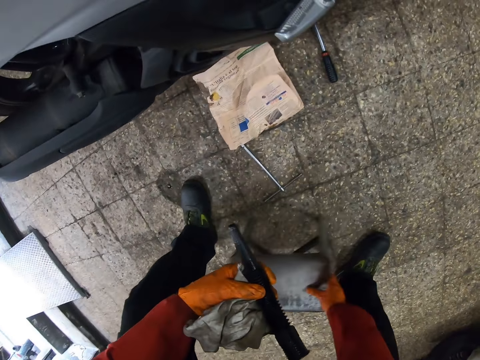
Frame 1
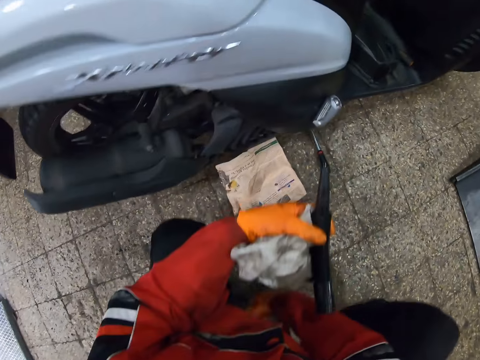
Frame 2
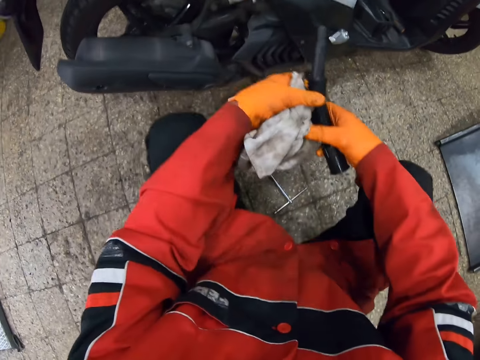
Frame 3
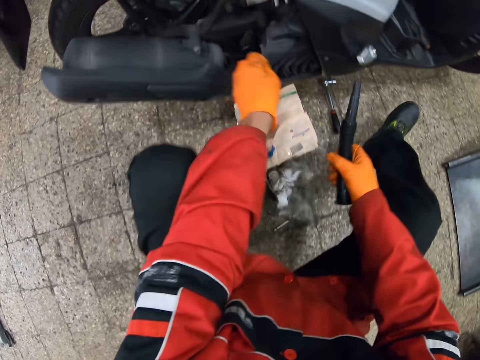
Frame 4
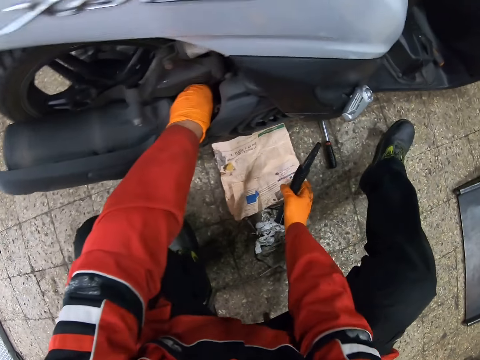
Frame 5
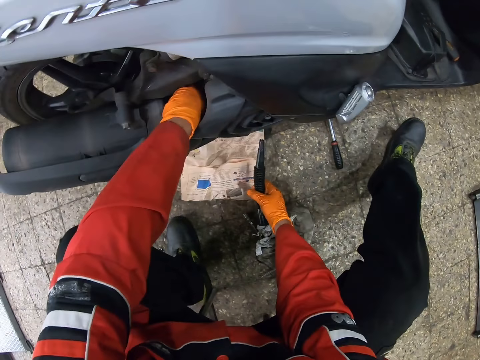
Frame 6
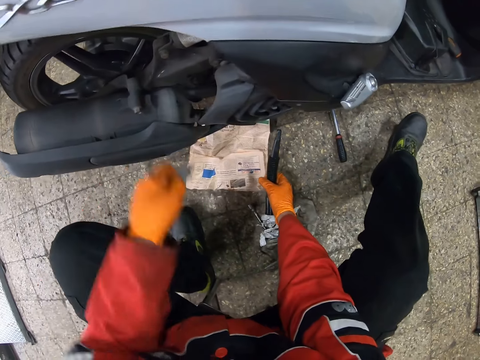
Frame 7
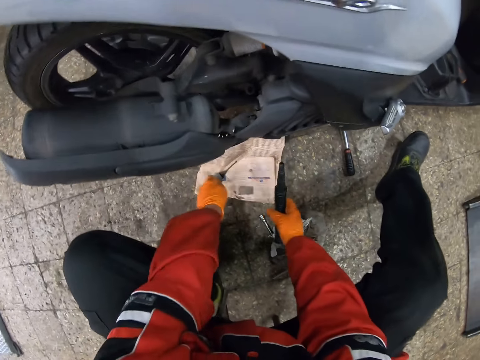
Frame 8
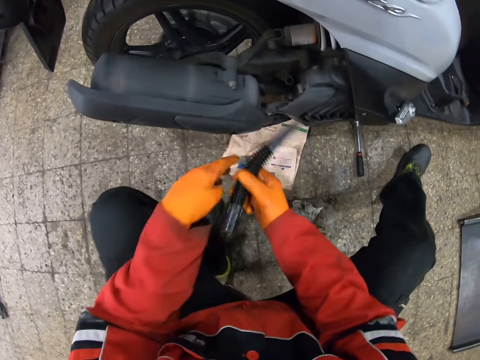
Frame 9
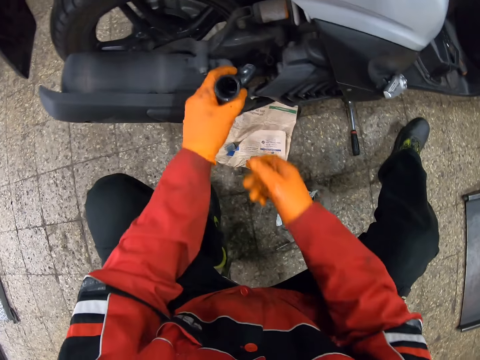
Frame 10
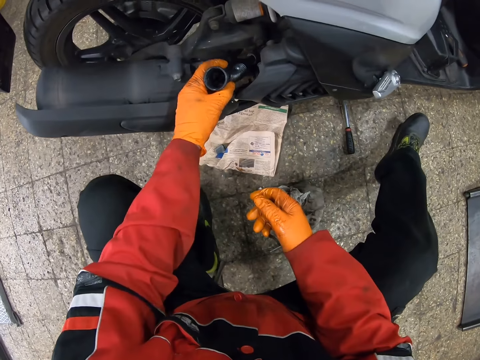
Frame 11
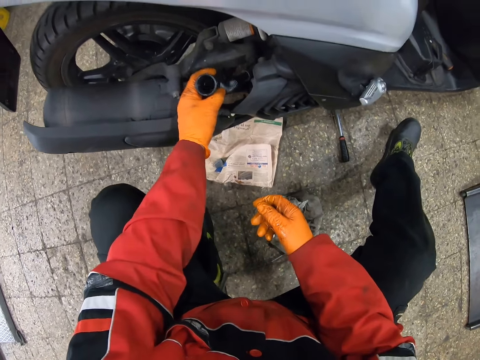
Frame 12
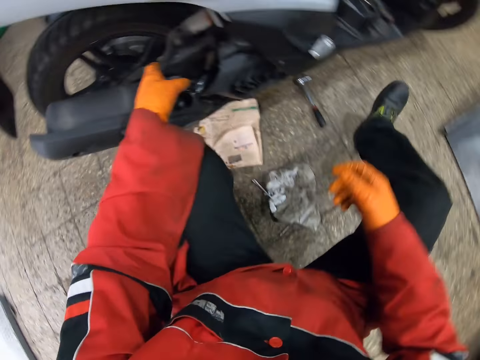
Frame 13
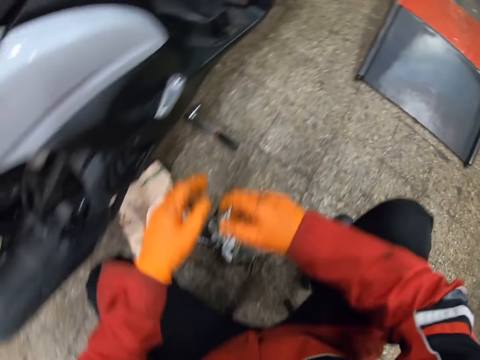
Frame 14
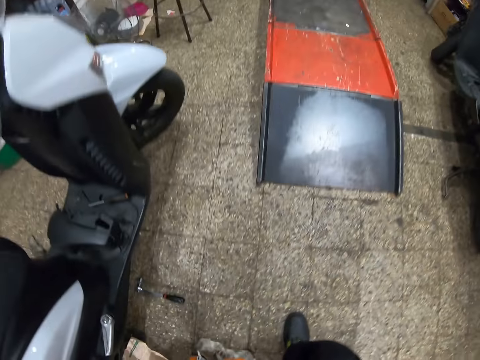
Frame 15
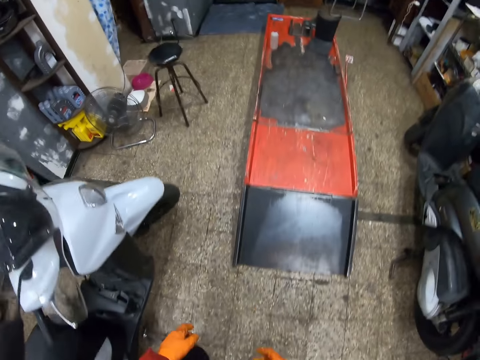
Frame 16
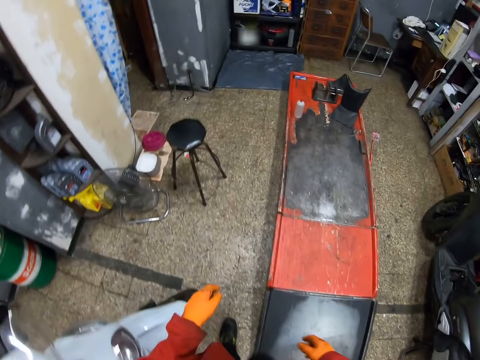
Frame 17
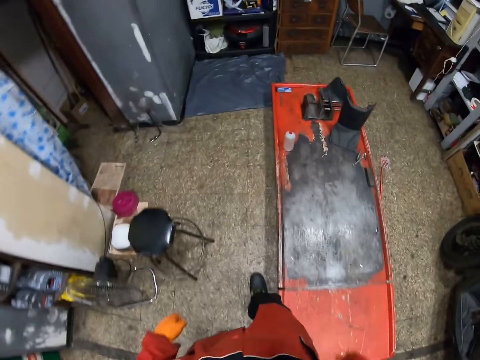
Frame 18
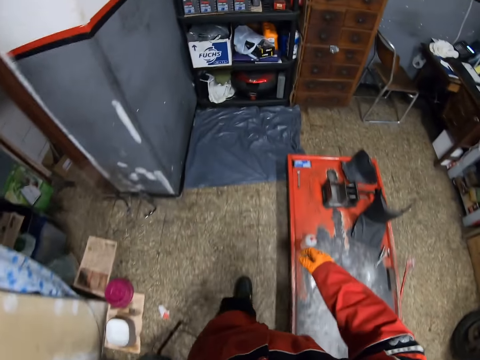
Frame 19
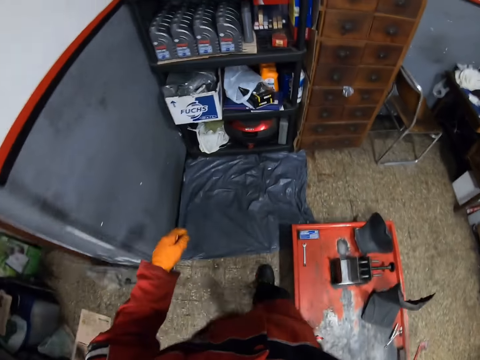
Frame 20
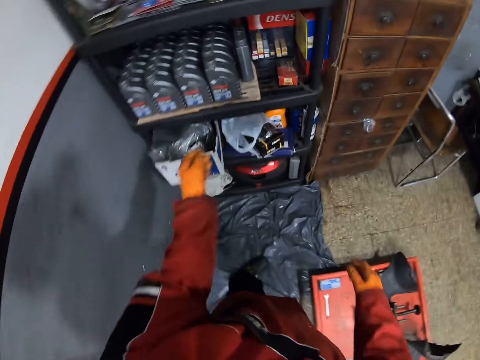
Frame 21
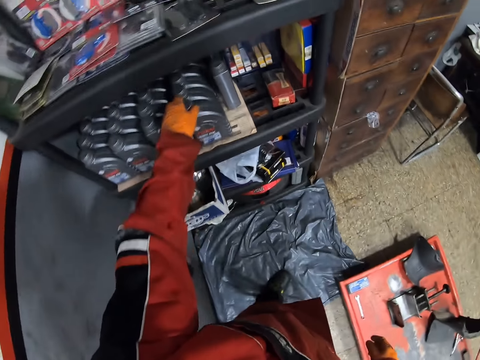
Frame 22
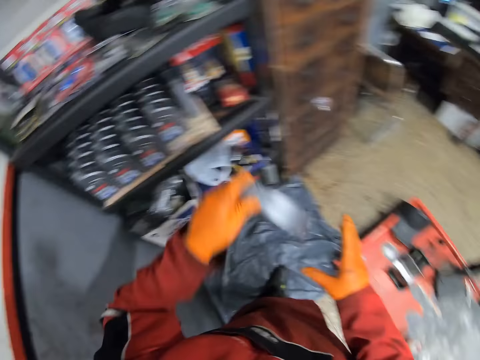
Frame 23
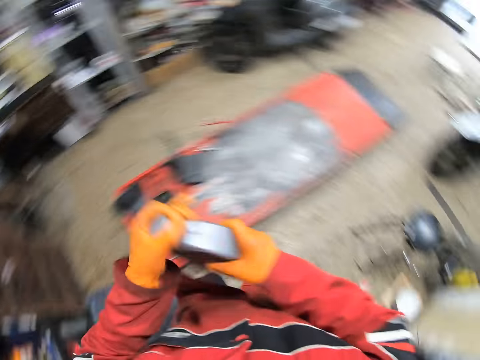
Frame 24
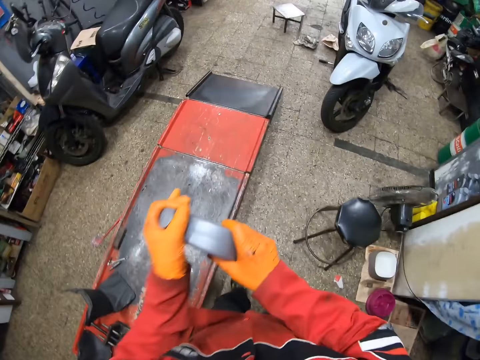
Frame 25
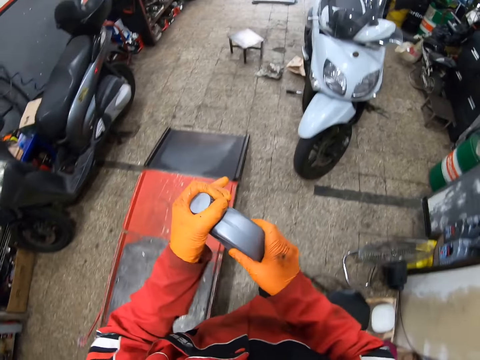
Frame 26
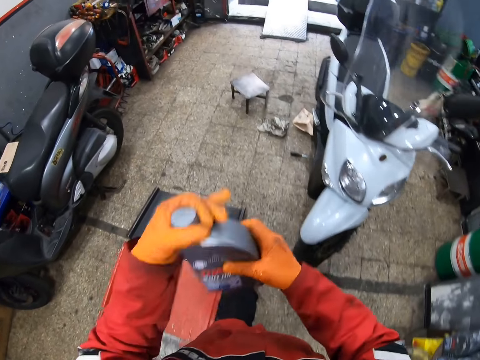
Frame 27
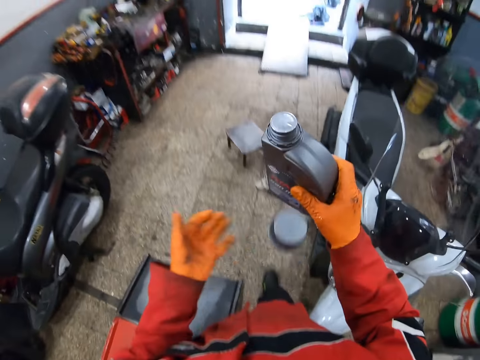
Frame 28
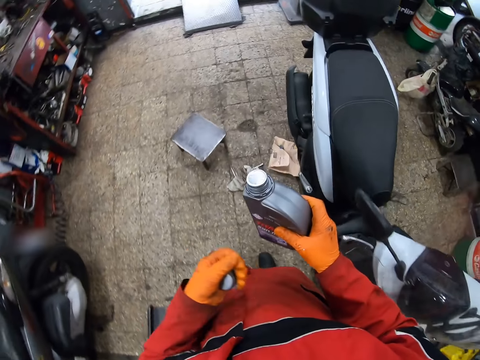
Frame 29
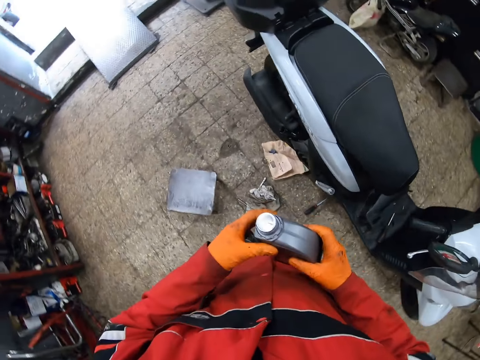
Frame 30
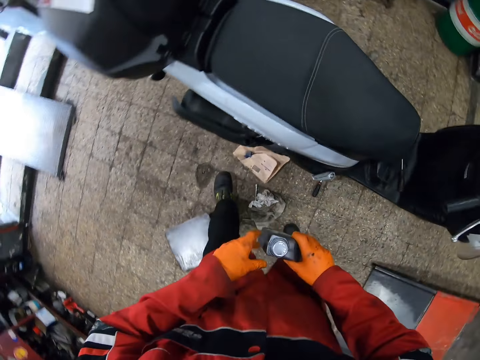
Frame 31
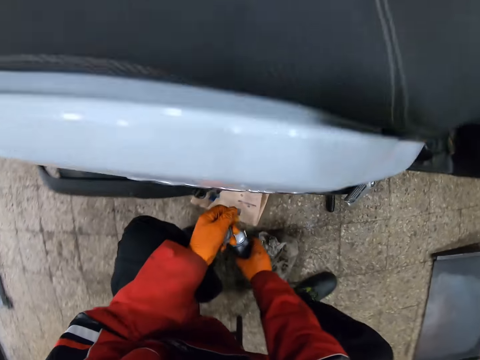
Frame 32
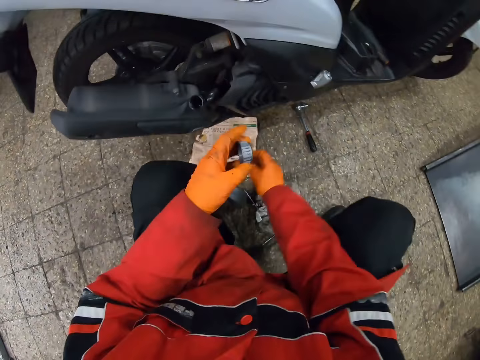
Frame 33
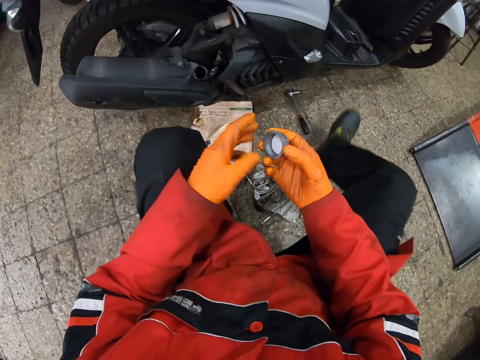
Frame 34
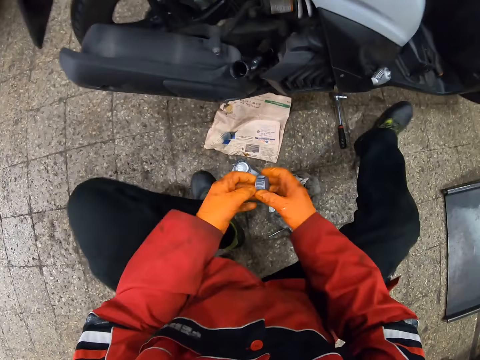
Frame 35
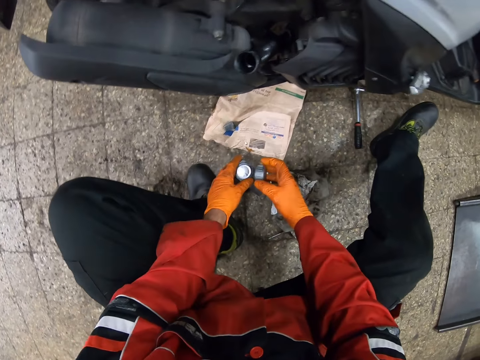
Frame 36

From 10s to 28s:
The camera wearer moves a stool on the floor. He sits on the stool, drops the white rag on the floor with his left hand, and removes a dipstick from a motorcycle with his left hand. He adjusts a paper on the ground with his right hand. He drops the dipstick on the paper. He inserts the black funnel into the motorcycle with his left hand. He walks around. He picks up an engine oil bottle on a shelf with his left hand. He opens the cover of the engine oil bottle with his left hand. He walks around. He drops the engine oil bottle on the floor with his right hand. He sits on the stool.

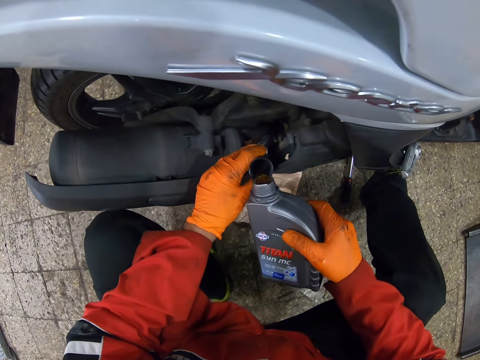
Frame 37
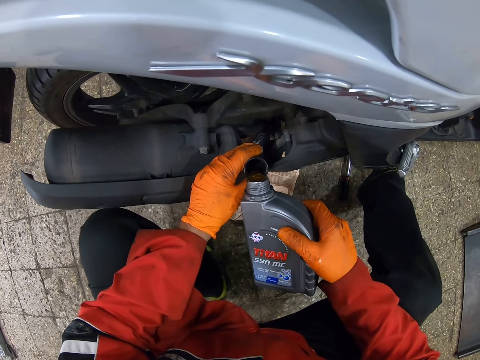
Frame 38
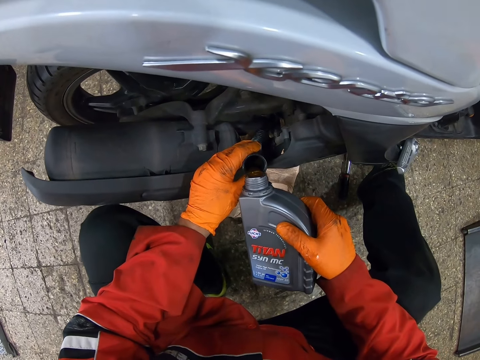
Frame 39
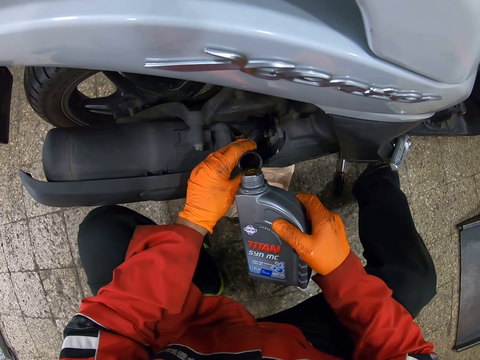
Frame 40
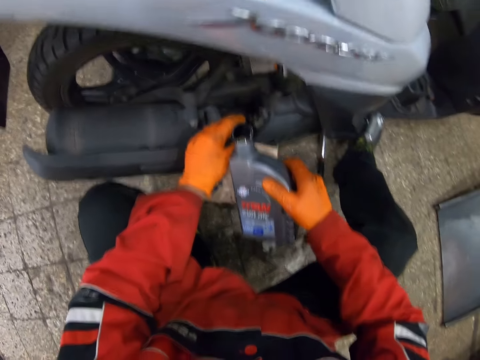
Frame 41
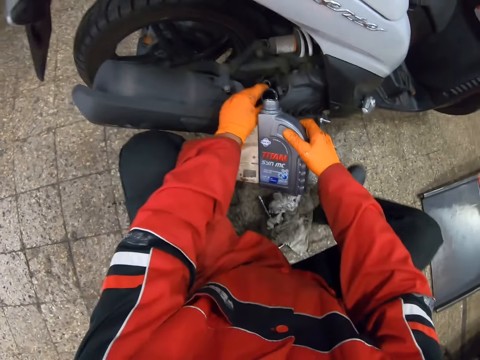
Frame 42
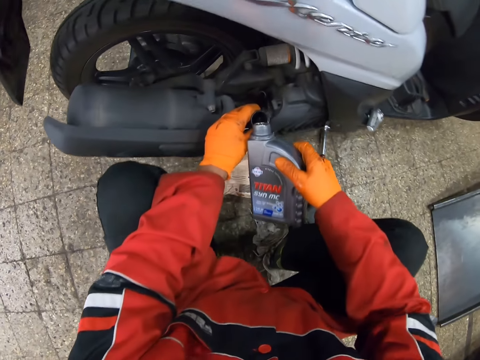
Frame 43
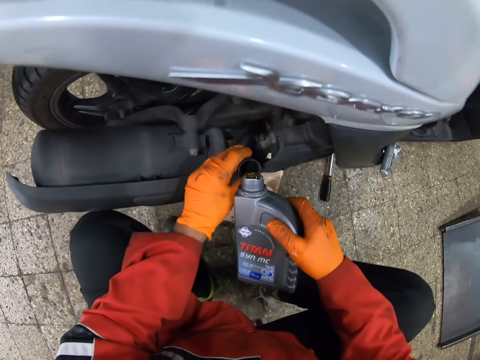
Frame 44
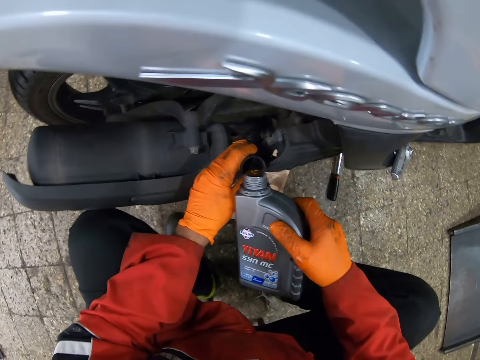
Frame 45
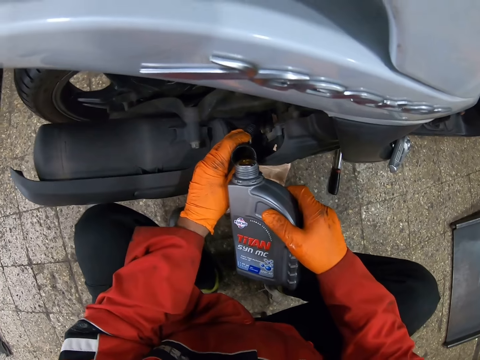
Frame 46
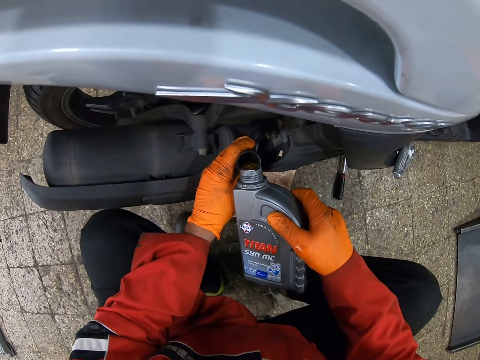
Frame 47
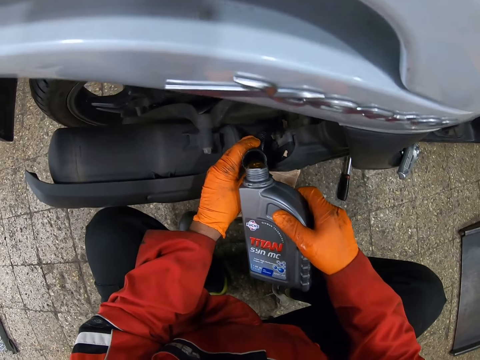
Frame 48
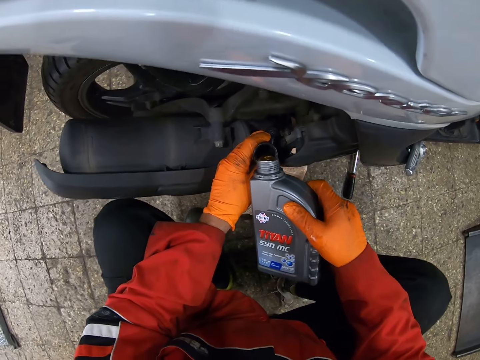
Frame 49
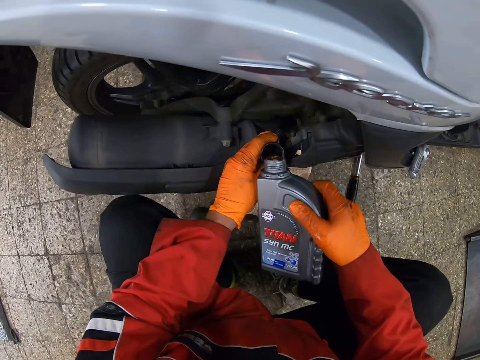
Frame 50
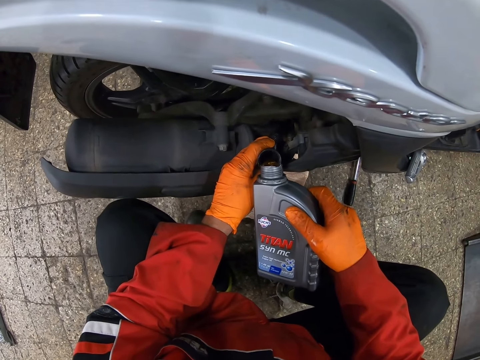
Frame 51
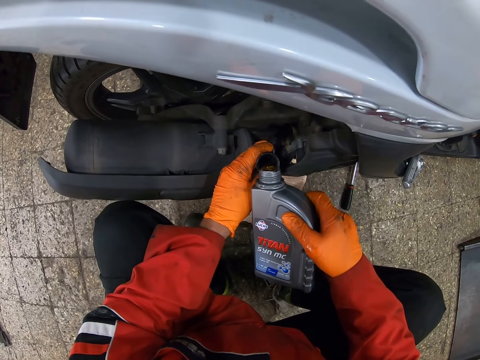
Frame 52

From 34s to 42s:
The camera wearer pours engine oil from the engine oil bottle into the motorcycle with the funnel.
